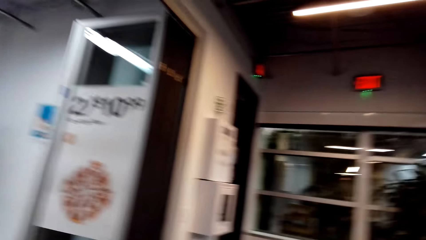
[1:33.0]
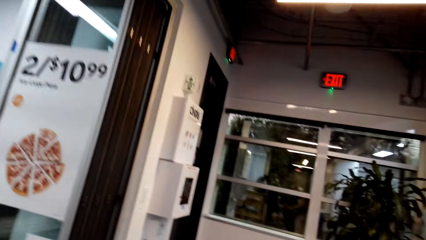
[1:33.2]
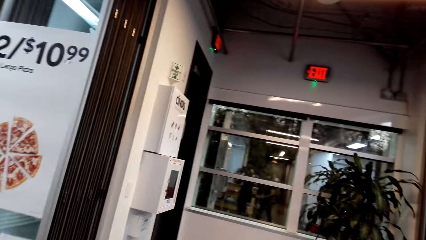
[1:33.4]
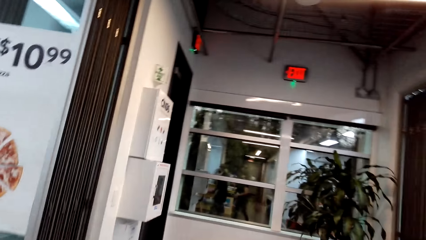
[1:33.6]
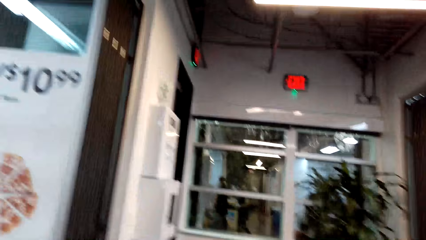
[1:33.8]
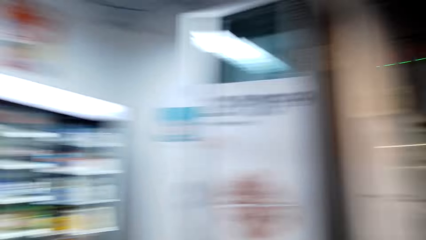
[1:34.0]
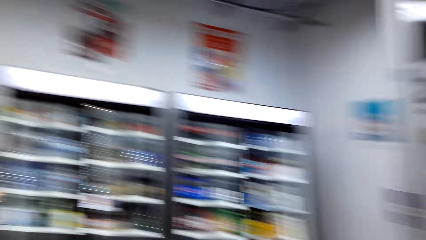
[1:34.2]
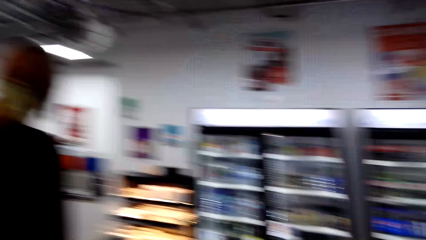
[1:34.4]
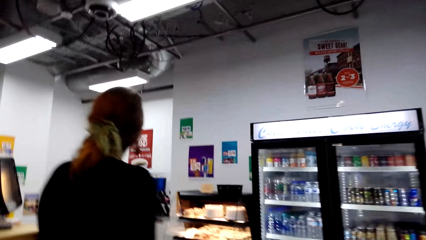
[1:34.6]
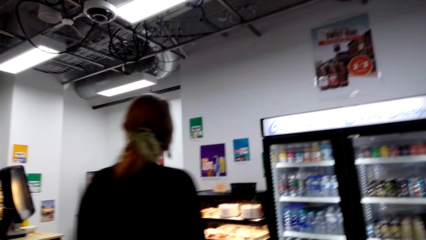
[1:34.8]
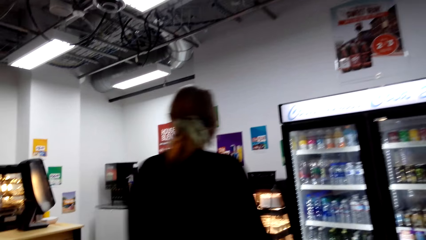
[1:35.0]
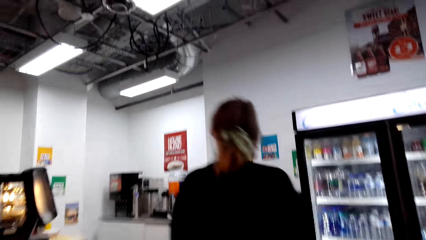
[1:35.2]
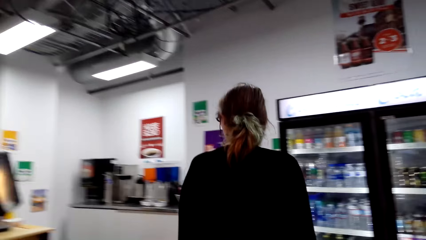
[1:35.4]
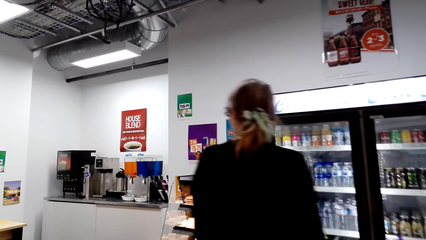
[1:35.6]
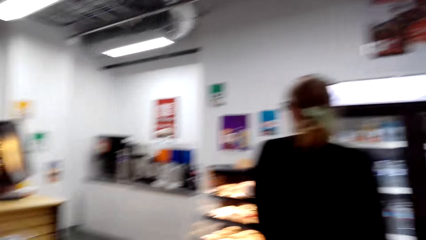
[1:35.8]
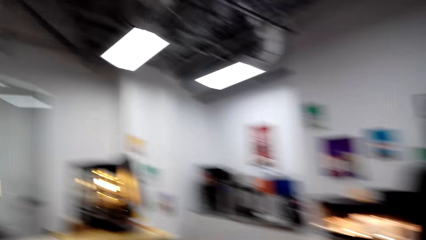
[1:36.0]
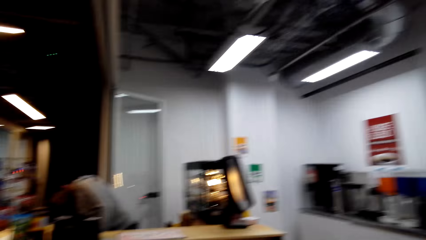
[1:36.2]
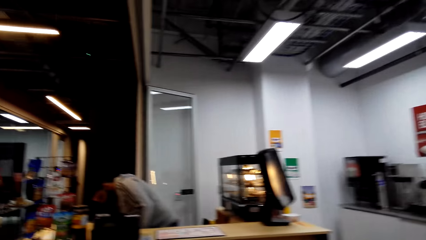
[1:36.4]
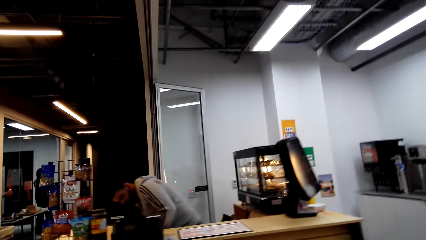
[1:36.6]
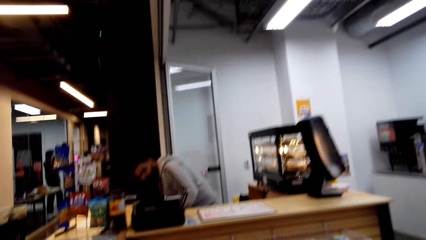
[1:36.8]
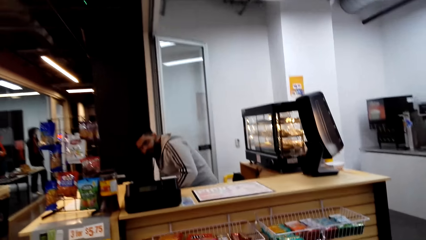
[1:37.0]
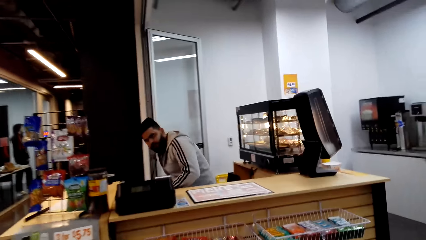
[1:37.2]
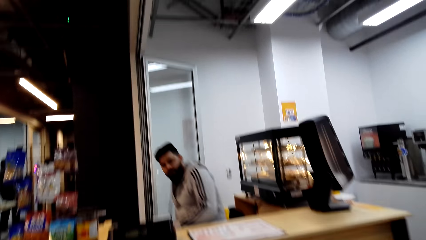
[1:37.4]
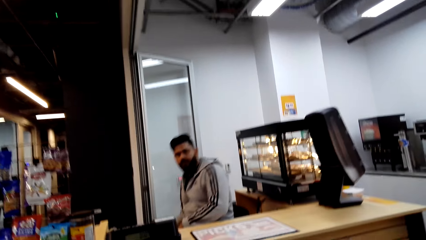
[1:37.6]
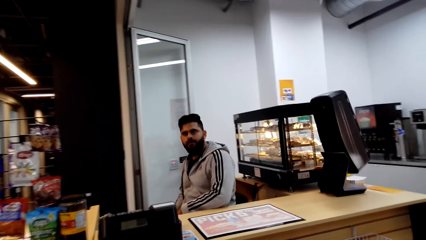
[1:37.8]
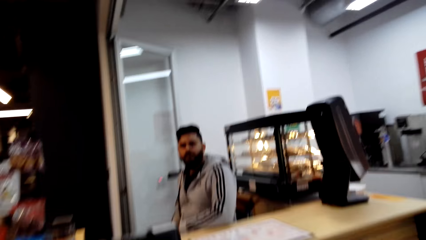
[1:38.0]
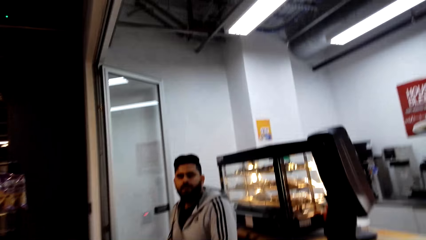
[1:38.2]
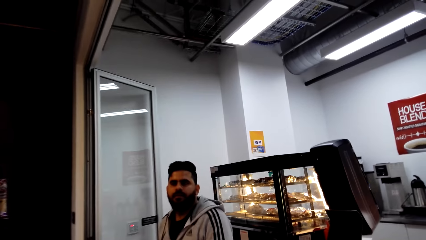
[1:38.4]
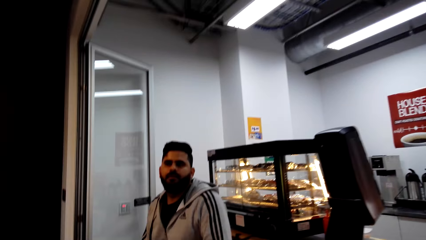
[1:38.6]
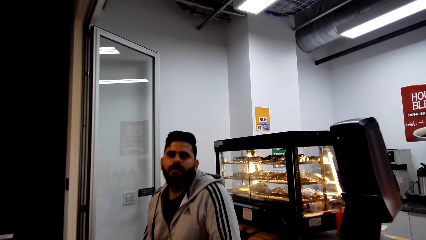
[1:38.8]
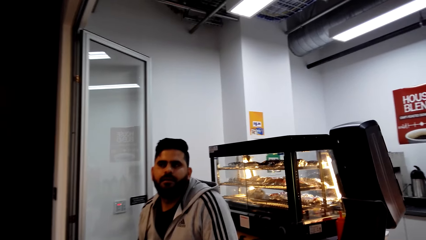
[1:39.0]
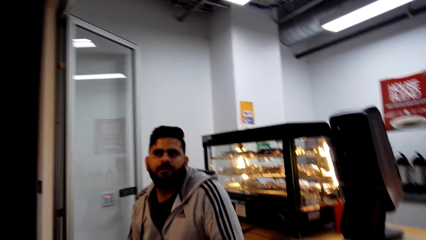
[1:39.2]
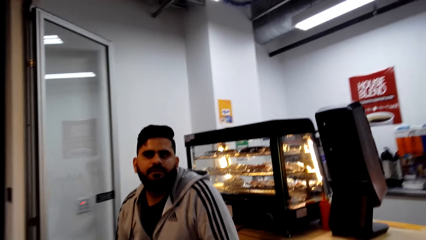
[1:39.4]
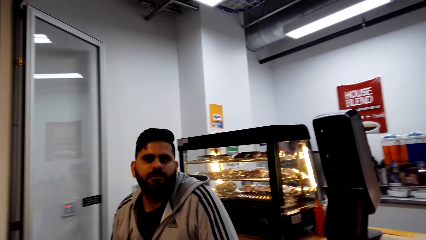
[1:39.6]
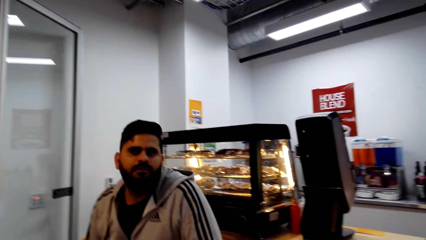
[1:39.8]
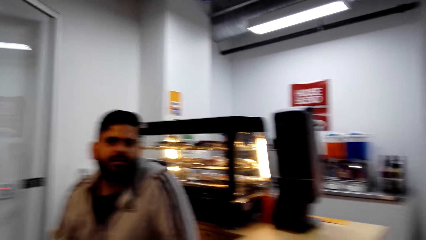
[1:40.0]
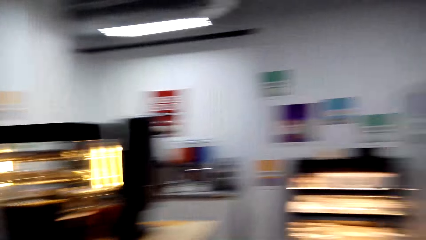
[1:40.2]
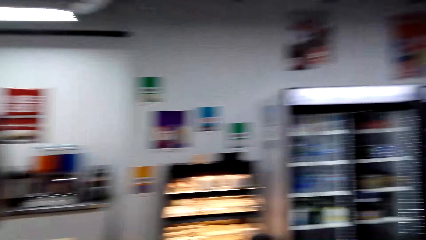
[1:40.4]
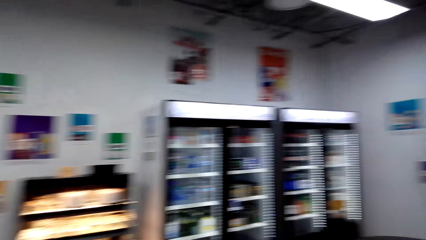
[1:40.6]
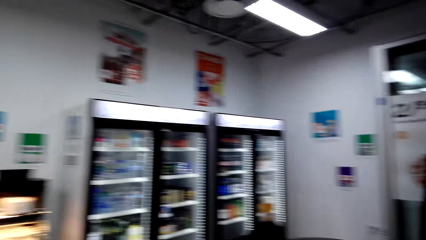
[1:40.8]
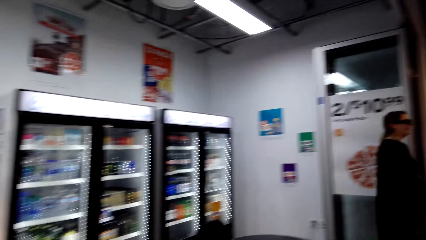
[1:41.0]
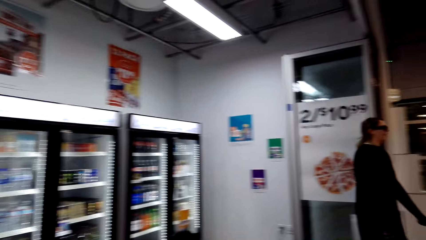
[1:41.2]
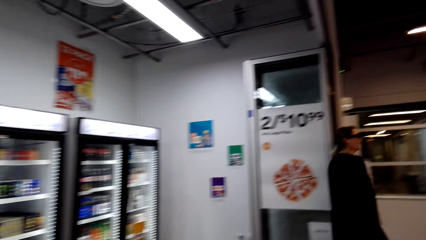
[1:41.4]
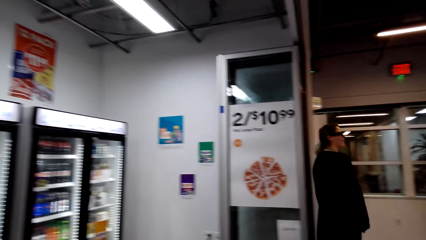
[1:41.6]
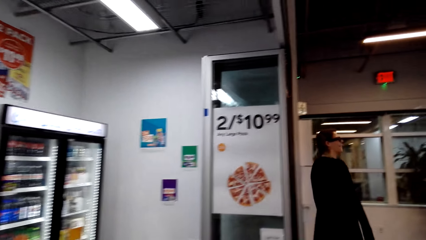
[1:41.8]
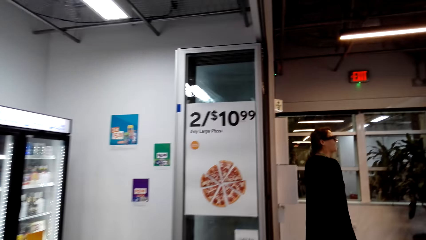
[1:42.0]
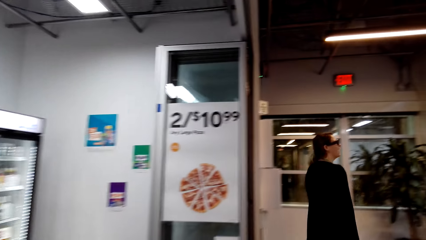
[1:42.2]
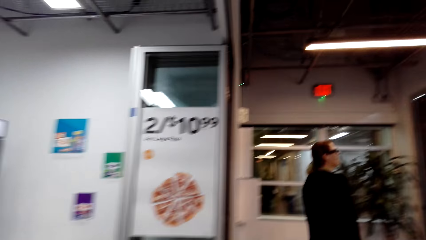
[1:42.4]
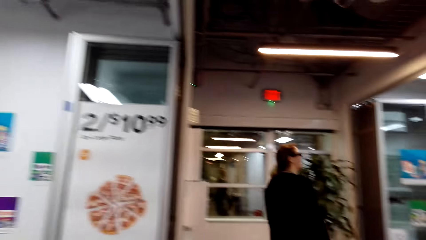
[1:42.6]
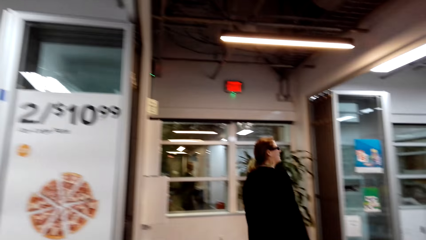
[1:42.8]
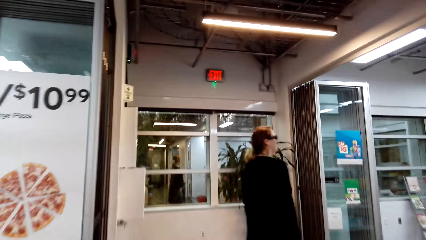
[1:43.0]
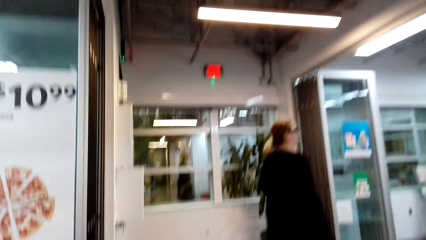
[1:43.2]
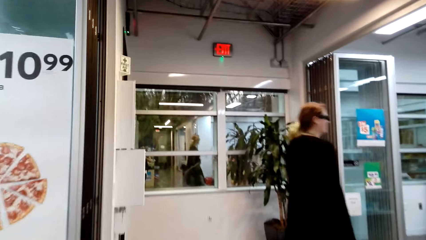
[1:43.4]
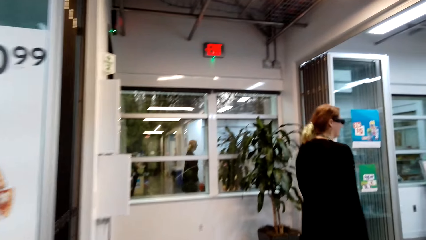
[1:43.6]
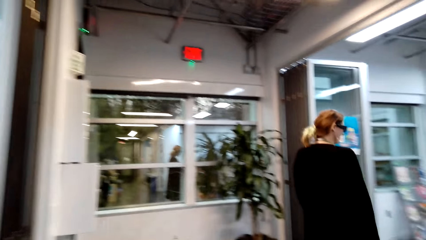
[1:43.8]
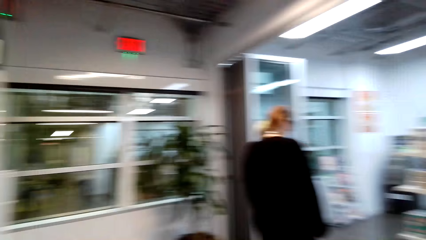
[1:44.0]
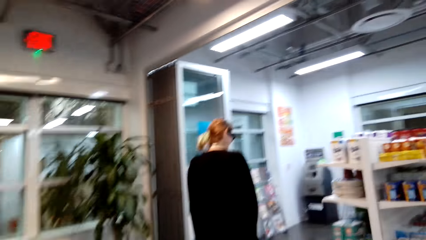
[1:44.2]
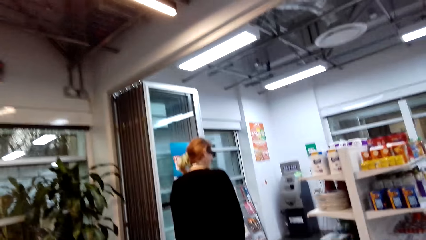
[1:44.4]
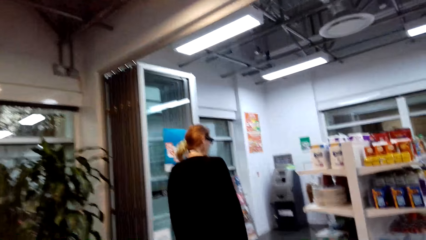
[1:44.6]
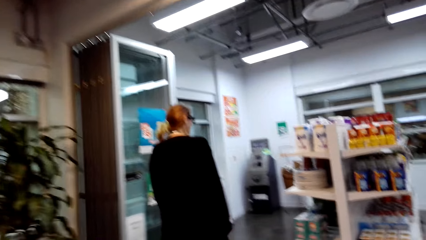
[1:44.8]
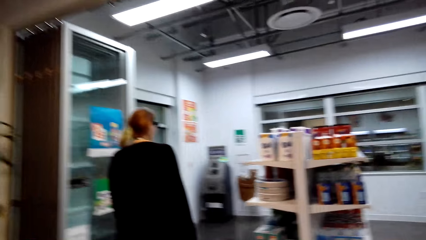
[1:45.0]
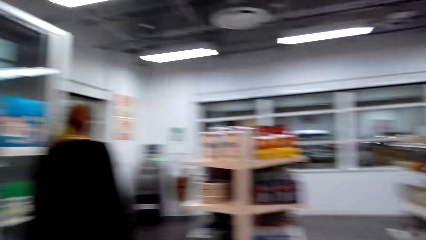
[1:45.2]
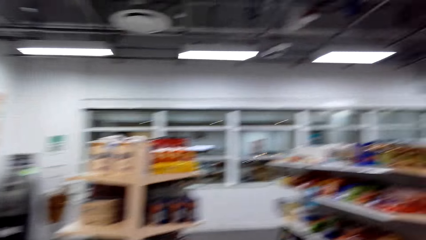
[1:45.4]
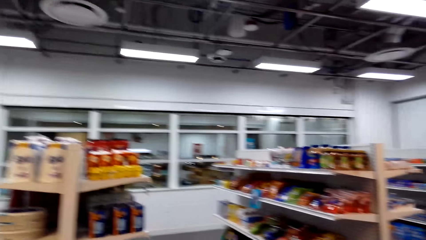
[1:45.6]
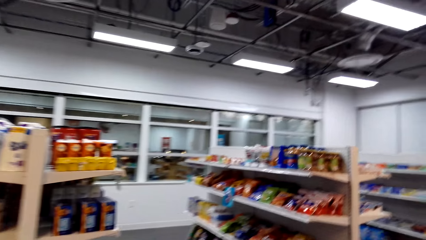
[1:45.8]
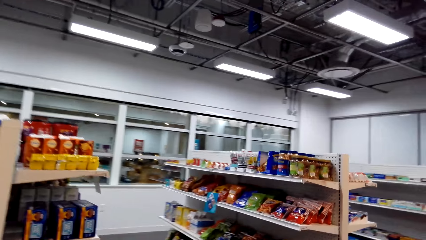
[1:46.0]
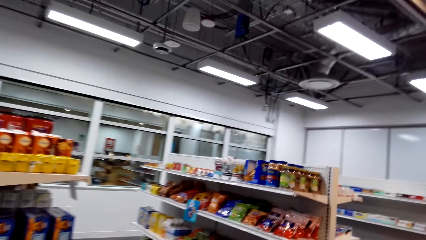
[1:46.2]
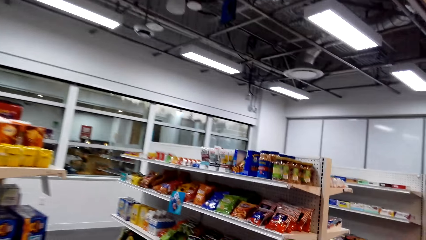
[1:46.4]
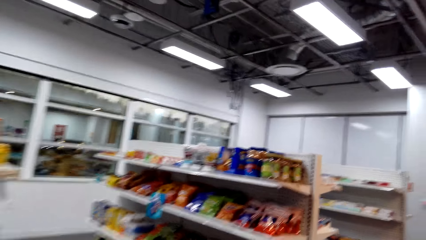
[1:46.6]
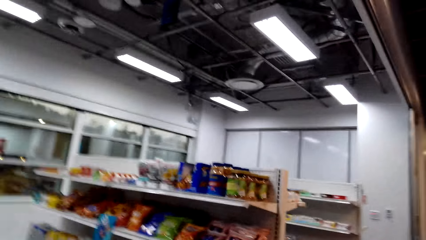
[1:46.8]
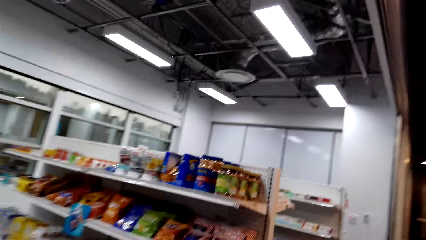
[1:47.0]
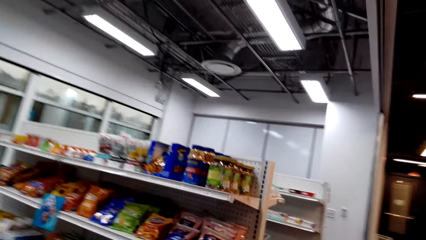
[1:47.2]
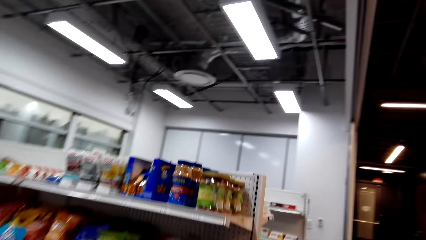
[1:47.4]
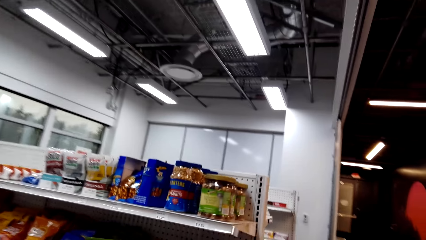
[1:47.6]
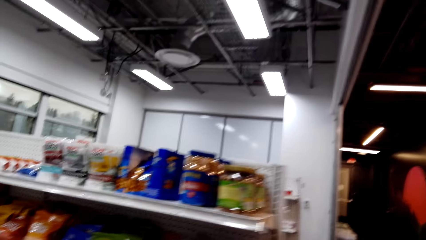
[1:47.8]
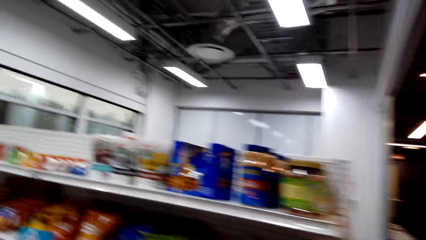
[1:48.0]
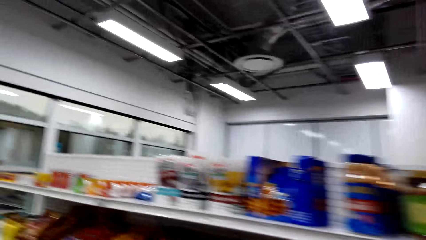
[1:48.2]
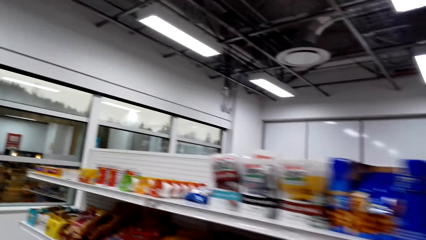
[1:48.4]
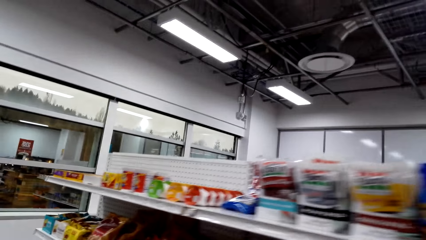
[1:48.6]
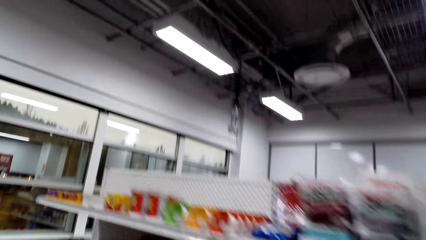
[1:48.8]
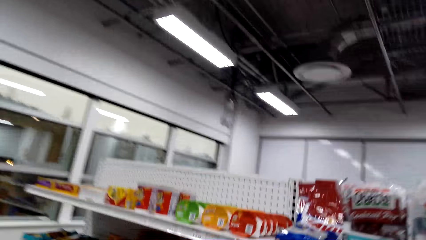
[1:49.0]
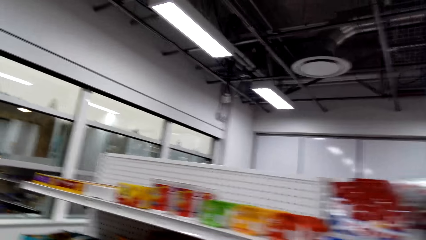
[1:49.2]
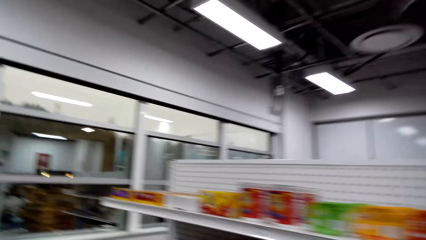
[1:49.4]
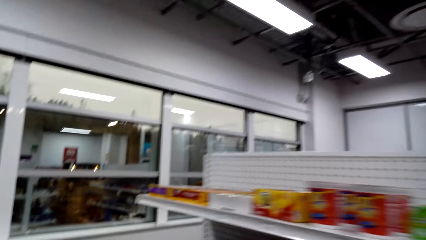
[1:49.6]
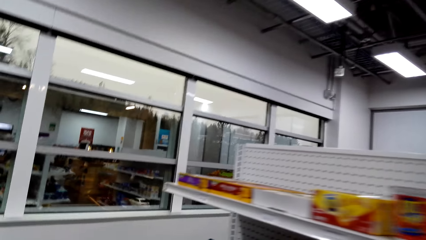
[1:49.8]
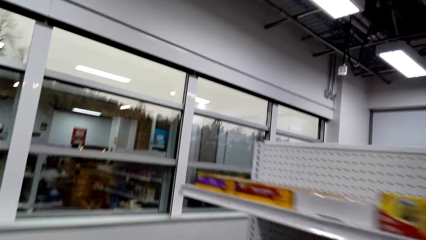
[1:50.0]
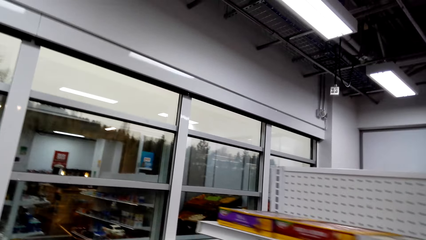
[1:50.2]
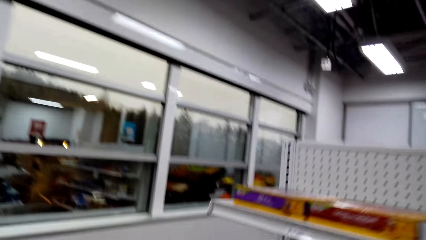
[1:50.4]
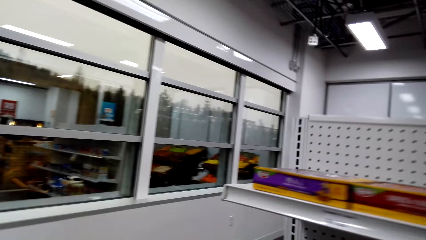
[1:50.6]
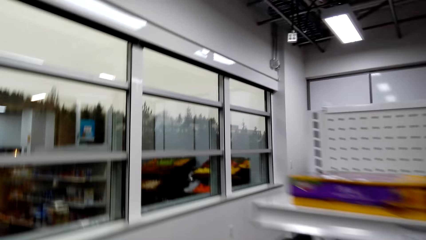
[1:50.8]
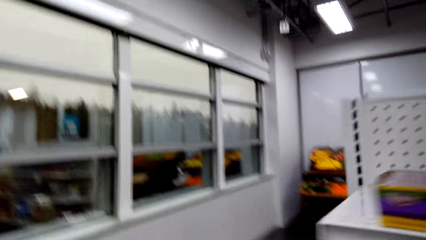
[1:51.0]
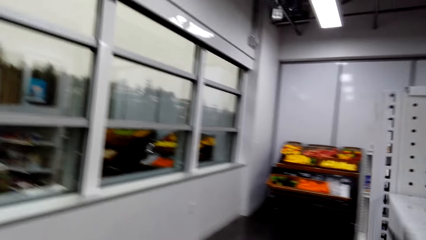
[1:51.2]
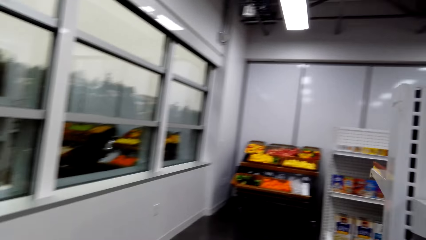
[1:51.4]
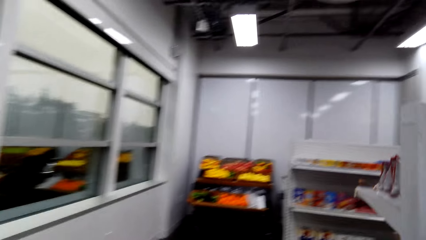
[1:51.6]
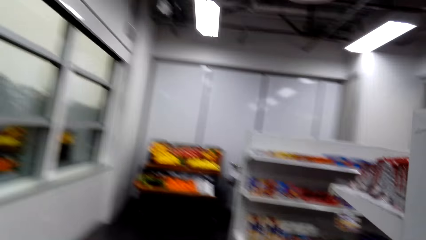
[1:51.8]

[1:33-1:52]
A woman walks in a room. A man talks. The camera wearer talks. They walk. They talk.
